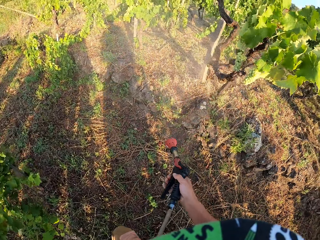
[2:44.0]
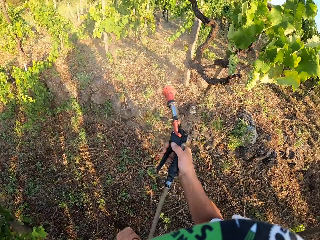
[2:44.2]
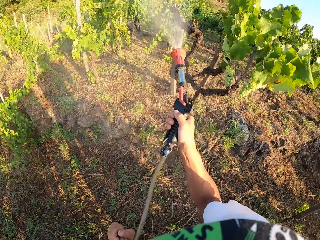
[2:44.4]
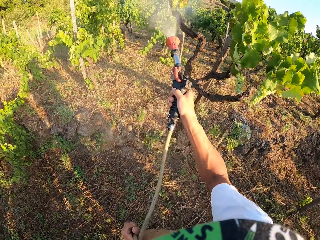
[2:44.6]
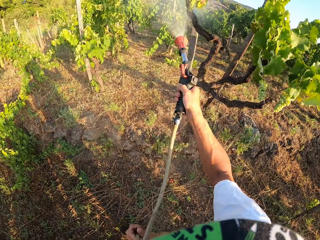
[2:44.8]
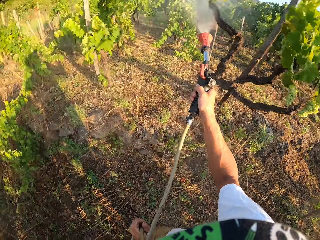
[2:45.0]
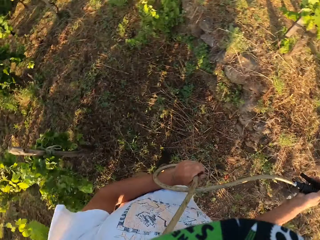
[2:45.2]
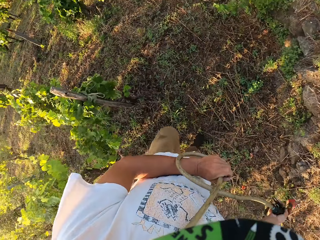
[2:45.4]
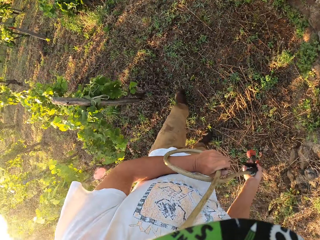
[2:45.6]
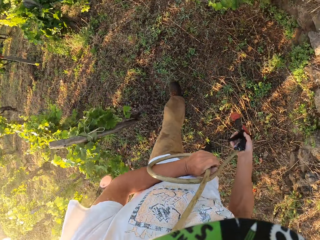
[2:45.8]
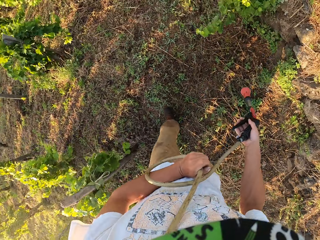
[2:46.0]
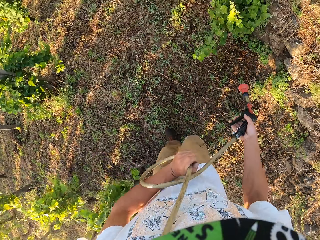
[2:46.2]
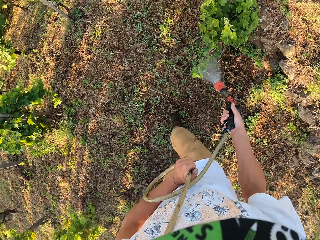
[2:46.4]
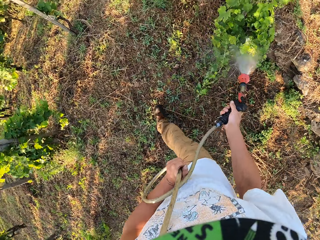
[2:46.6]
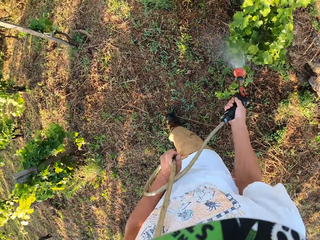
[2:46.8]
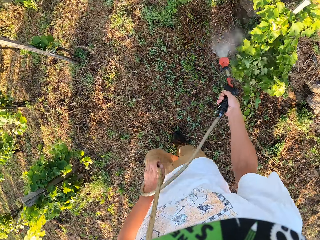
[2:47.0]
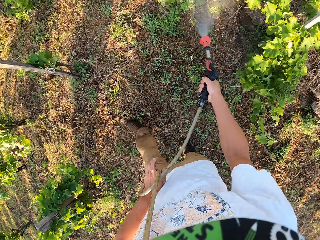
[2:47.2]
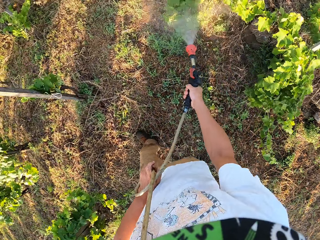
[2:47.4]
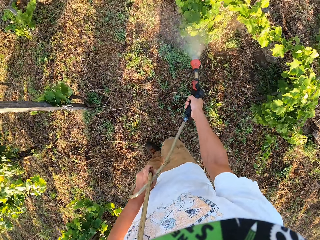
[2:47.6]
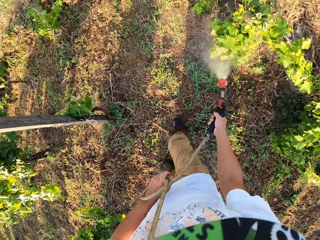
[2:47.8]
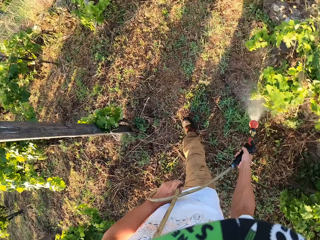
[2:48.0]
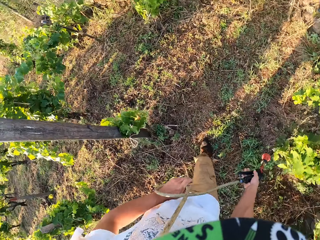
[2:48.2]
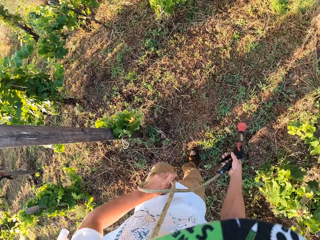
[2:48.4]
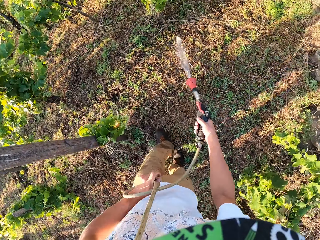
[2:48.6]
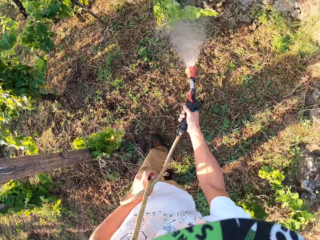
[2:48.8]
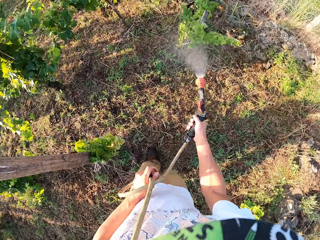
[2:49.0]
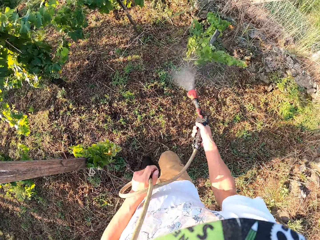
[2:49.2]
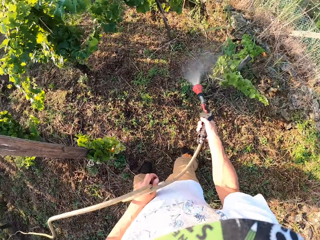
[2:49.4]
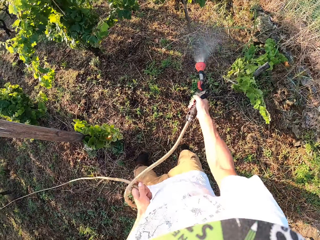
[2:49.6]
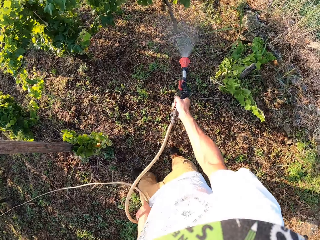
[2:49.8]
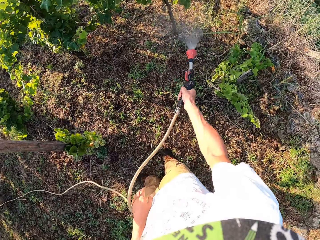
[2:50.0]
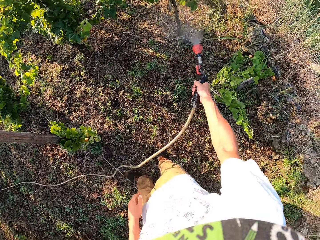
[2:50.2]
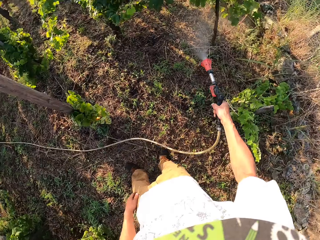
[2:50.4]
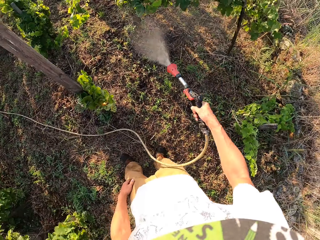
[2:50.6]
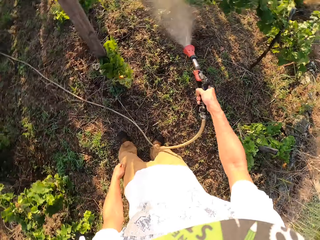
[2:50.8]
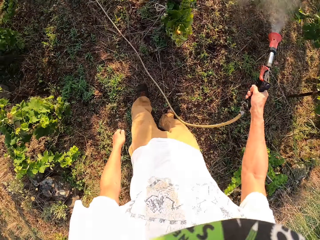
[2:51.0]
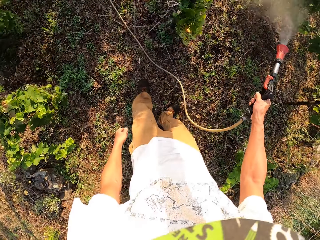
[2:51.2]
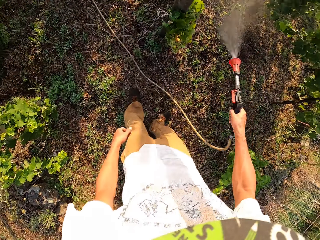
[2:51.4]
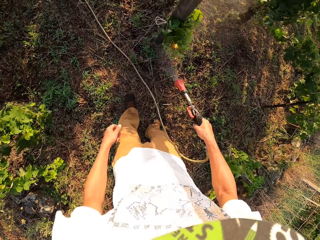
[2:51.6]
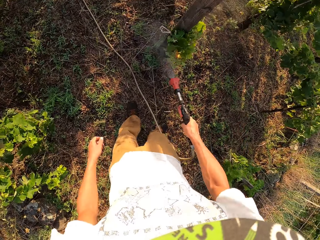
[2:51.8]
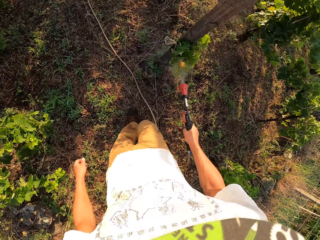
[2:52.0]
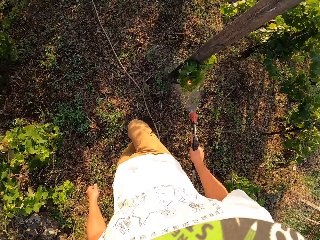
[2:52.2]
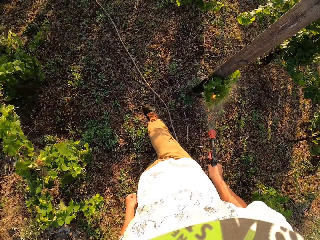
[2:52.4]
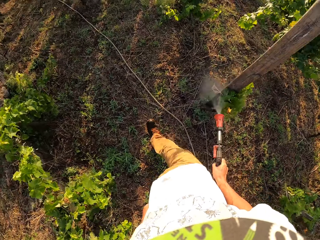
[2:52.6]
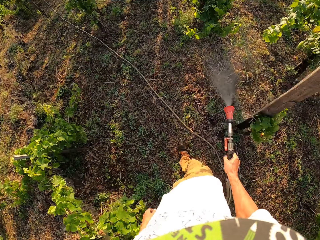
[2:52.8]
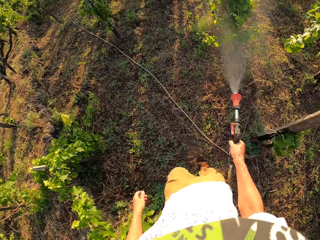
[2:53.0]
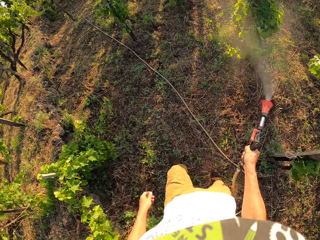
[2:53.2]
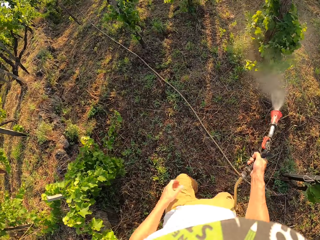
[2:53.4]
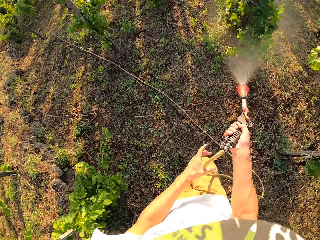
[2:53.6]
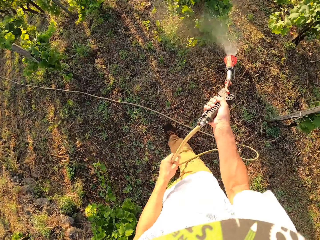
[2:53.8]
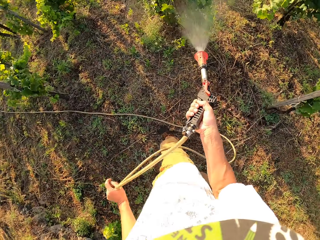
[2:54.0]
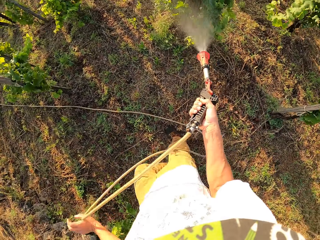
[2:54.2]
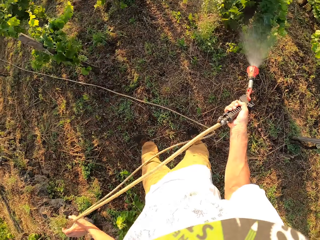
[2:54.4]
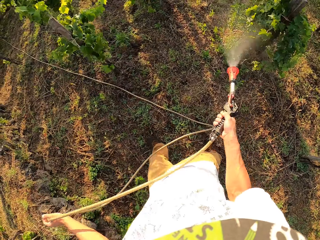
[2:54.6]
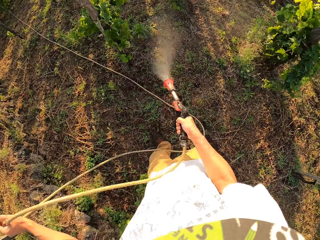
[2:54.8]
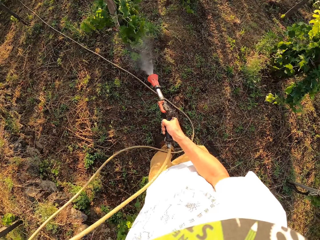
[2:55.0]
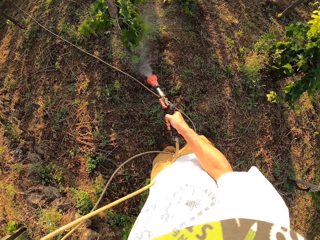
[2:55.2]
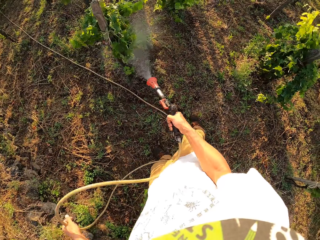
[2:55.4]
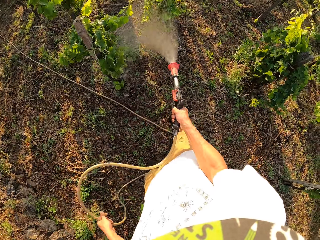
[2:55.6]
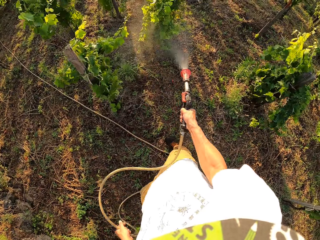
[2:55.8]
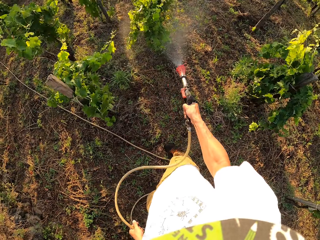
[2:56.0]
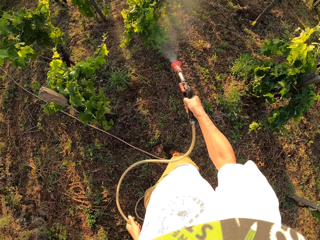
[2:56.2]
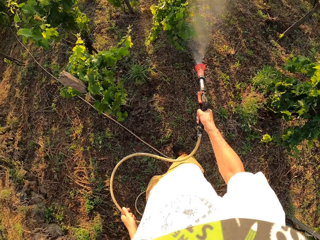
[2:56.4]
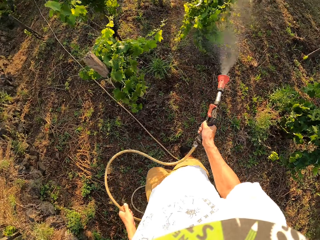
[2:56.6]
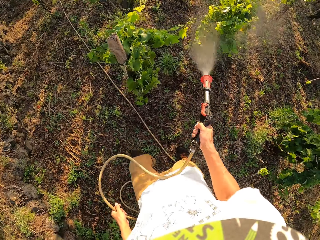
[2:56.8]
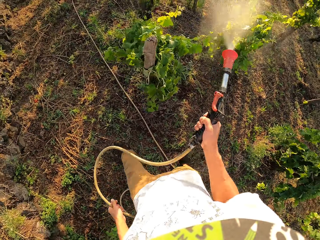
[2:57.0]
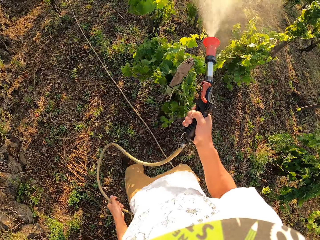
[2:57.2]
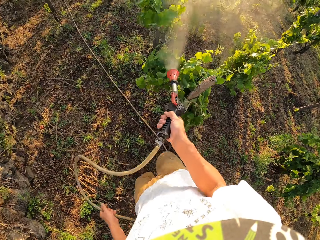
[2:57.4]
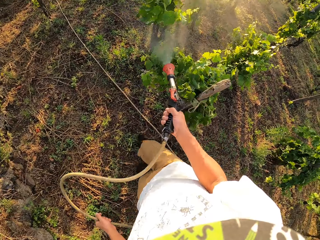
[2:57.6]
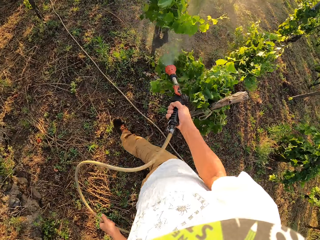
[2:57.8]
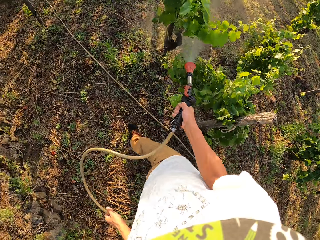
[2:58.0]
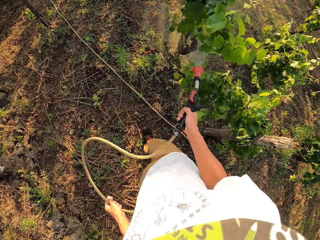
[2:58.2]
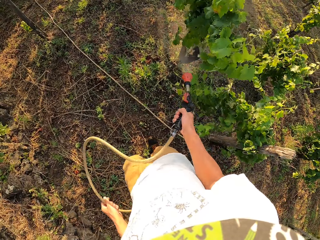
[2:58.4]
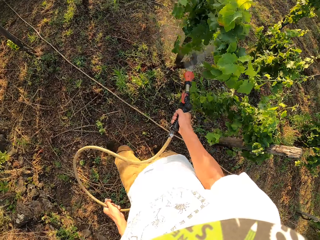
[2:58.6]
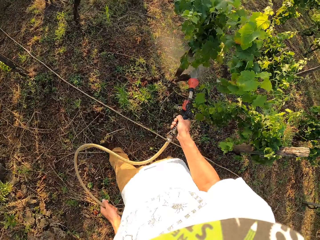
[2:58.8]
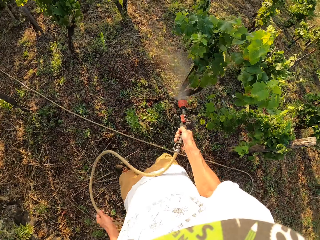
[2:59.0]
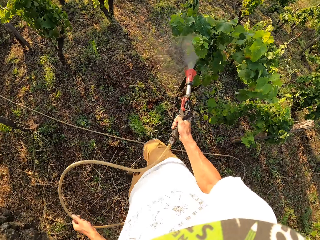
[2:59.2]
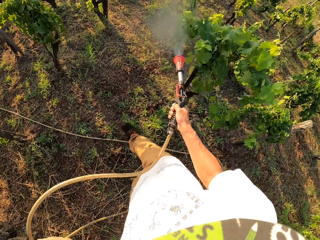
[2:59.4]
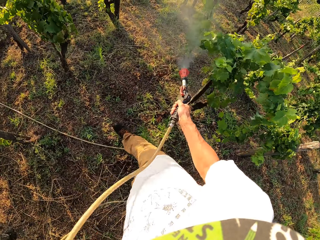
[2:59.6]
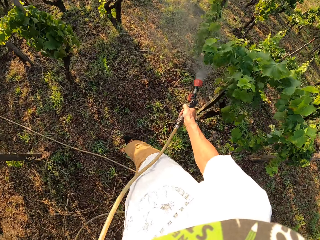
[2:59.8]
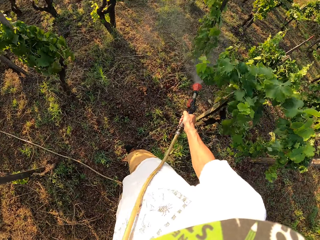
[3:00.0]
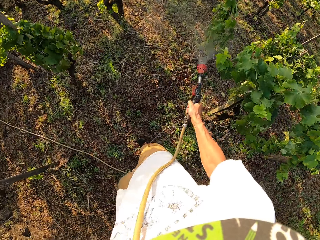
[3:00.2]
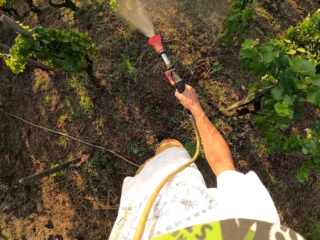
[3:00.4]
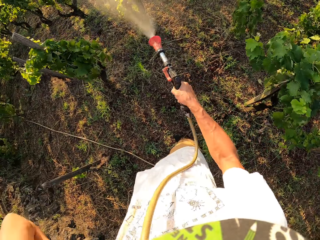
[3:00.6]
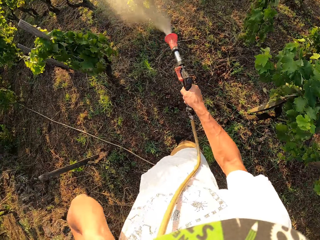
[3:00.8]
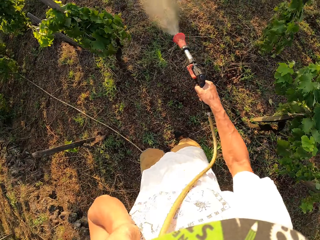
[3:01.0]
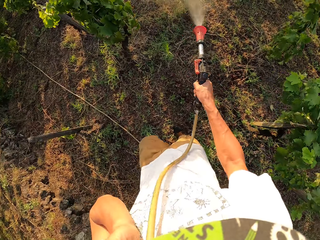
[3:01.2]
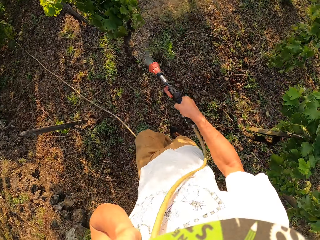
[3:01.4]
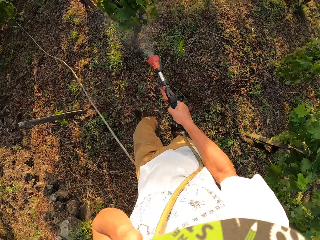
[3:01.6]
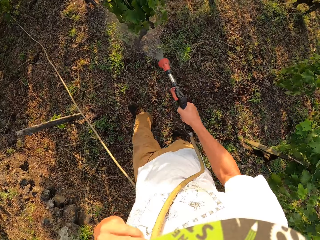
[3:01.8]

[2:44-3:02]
The camera wearer stops watering the plants. He starts watering the plants again. He stops watering the plants. He starts watering the plants again. He stops spraying the plants and sprays the plants. He drops the part of the garden hose in his left hand. He stops walking and turns around. He walks on. He pulls the garden hose. He holds the garden hose with his left hand again. He stops walking. He continues walking. He raises his left hand with the garden hose in it. He puts the garden hose over his body. He stops walking.

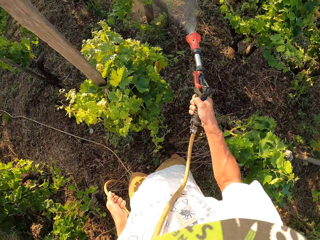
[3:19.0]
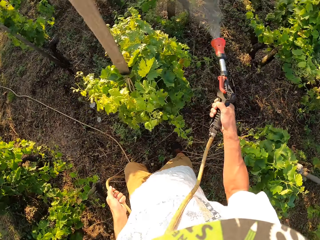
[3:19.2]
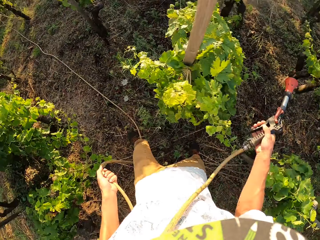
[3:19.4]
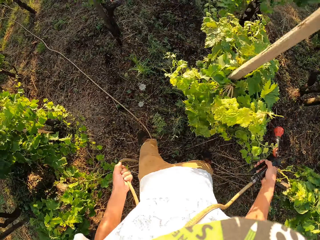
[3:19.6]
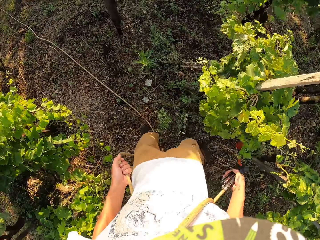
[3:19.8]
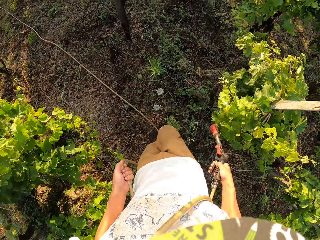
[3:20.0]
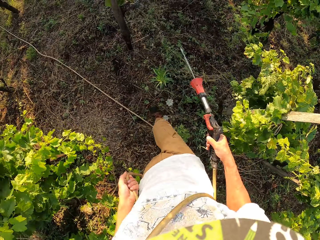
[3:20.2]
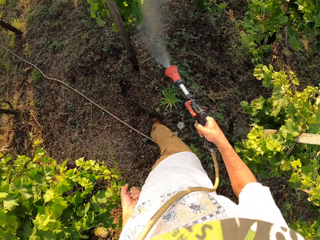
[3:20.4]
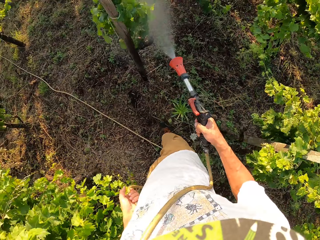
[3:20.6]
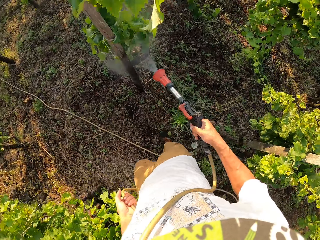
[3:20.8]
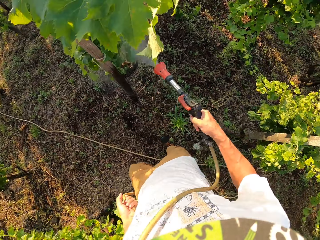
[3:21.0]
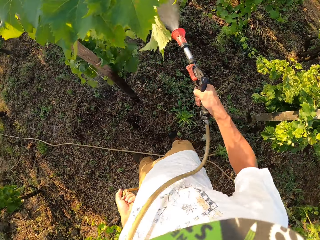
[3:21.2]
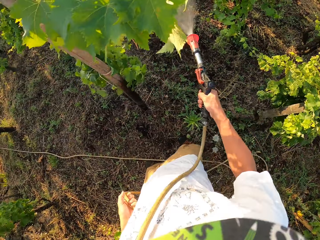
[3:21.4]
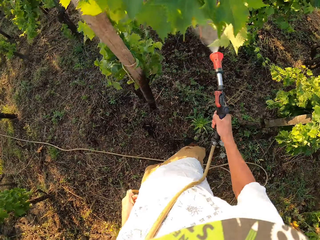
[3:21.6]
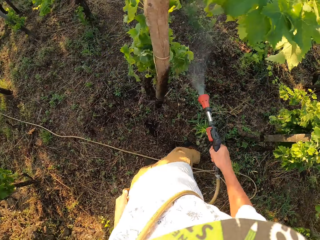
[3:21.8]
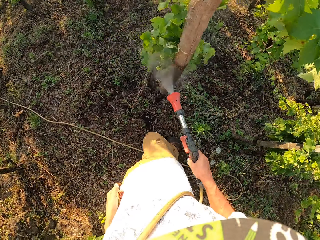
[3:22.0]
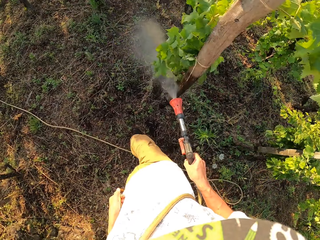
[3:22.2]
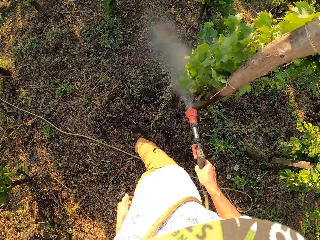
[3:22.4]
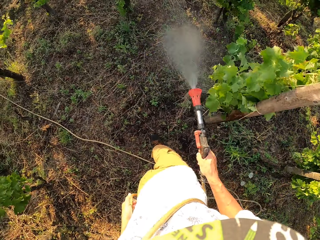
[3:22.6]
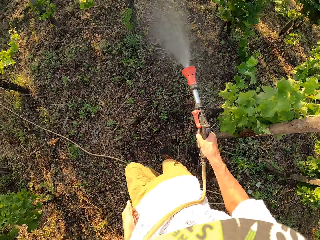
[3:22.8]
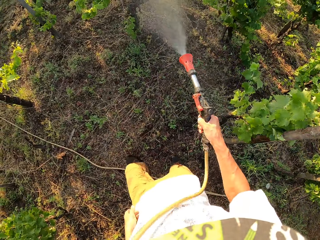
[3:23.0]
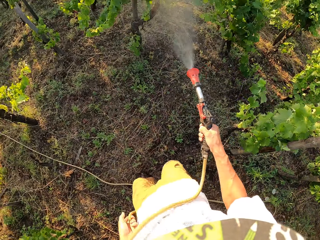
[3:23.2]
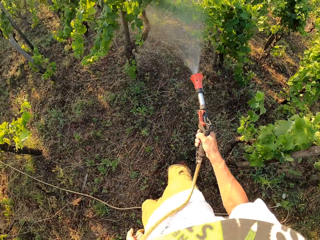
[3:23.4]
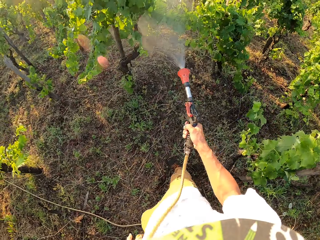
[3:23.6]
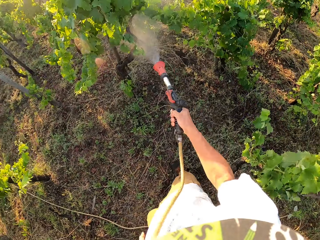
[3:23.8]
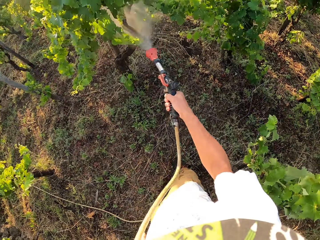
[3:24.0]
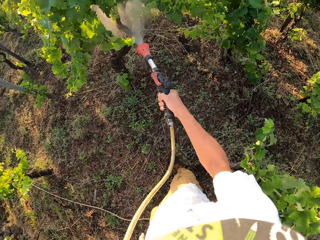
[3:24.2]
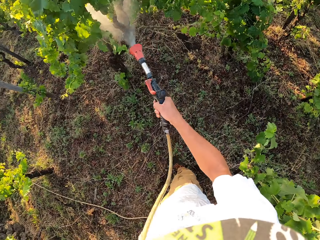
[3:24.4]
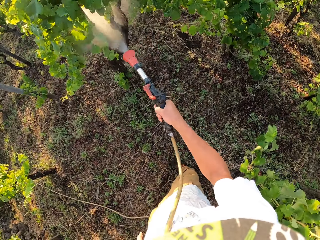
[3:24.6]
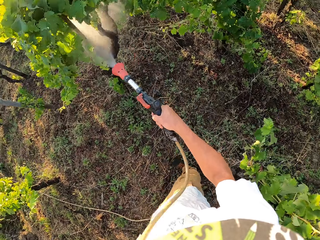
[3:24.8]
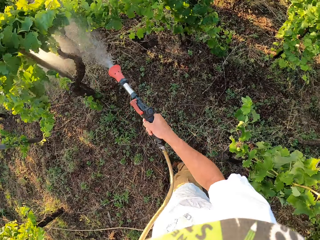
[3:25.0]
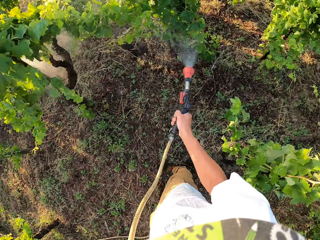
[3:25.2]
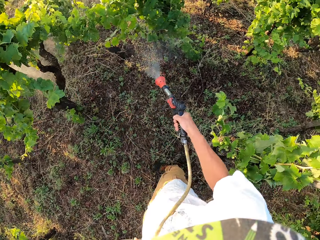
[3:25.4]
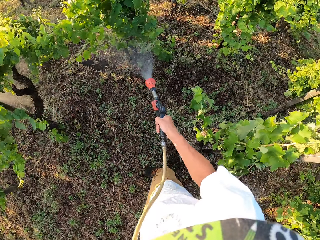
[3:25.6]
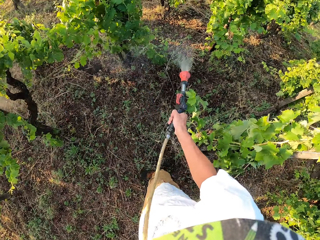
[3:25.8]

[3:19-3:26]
The camera wearer stops spraying the plants. They continue walking. They continue watering the plants. They stop walking.
